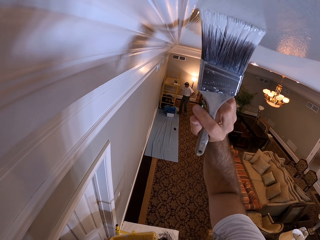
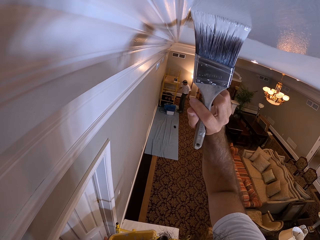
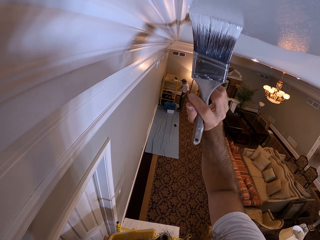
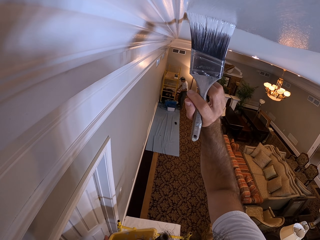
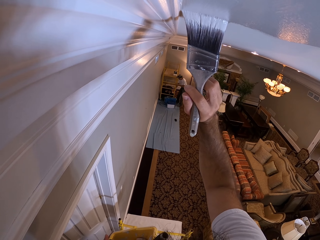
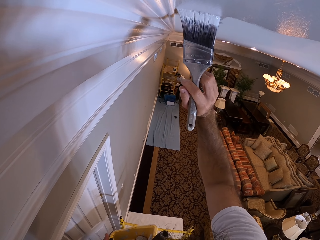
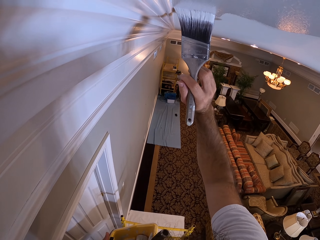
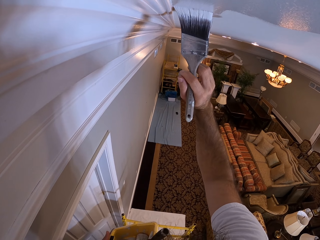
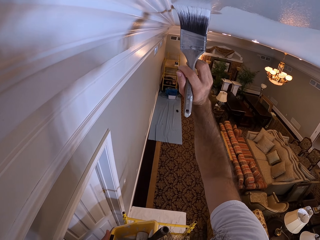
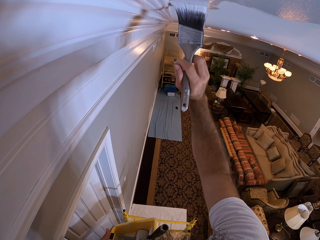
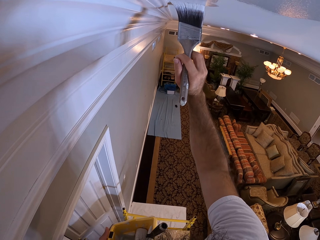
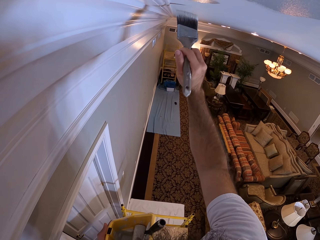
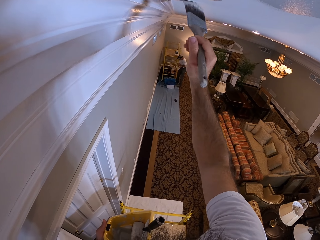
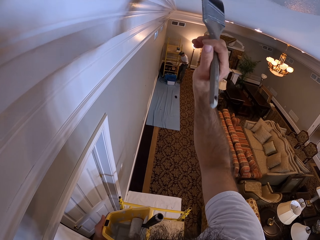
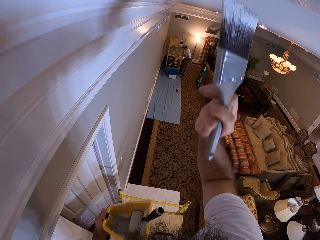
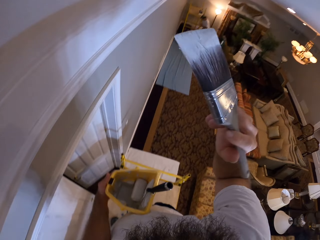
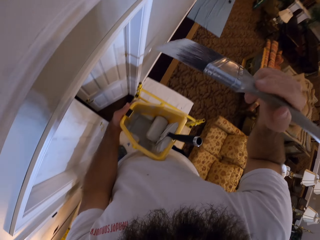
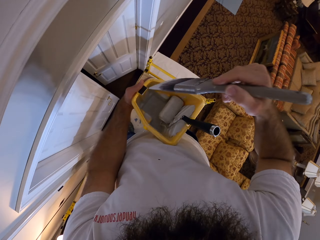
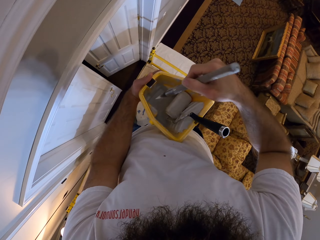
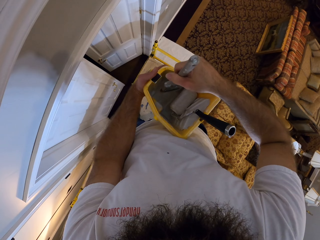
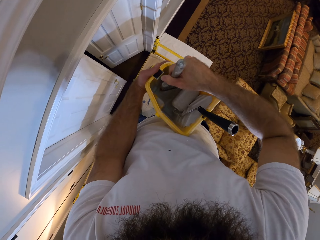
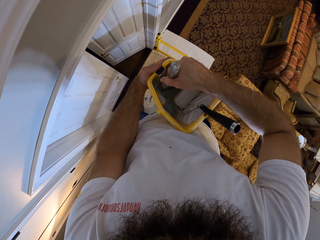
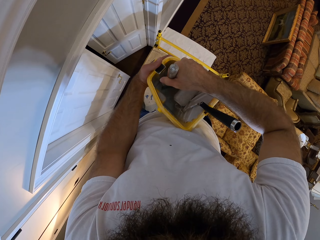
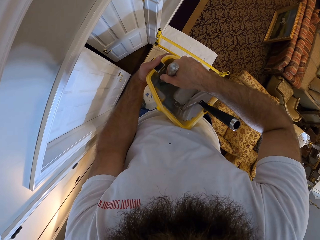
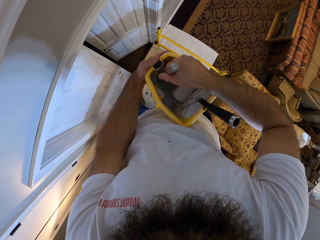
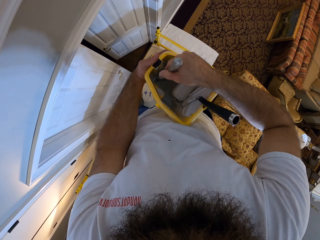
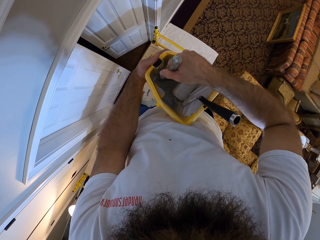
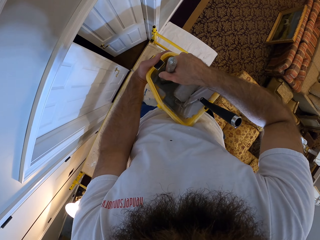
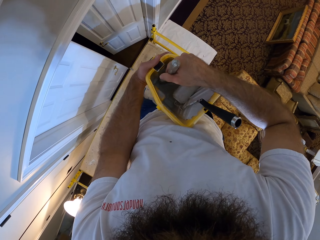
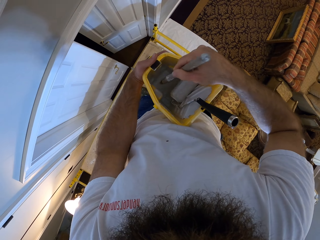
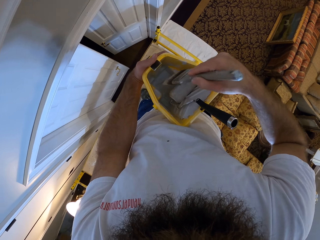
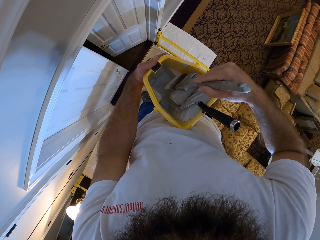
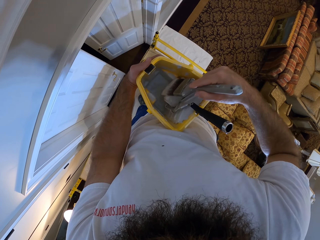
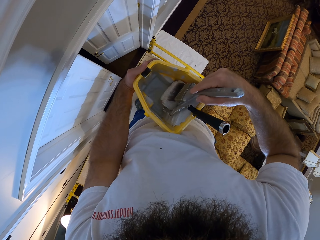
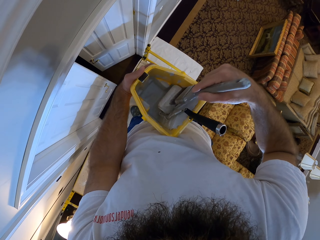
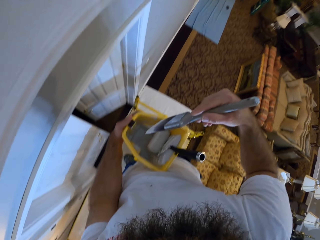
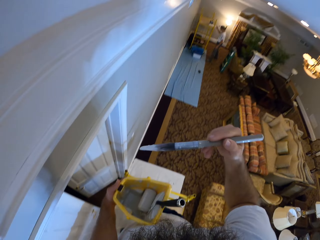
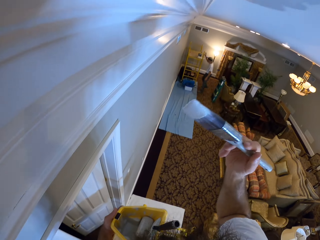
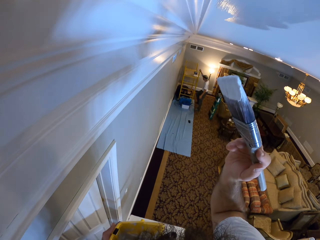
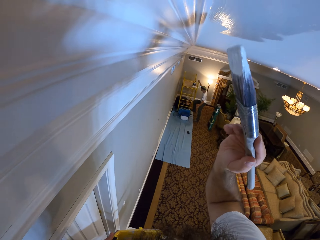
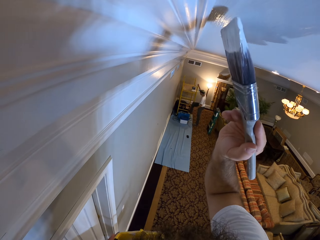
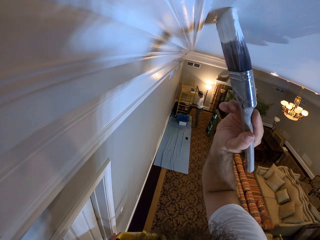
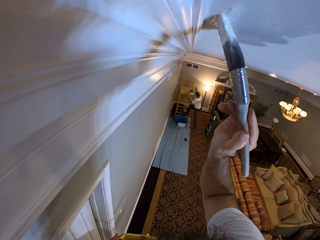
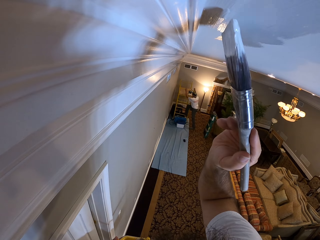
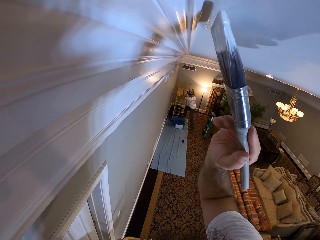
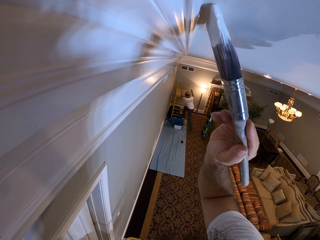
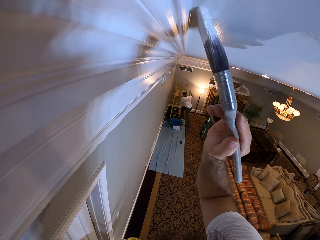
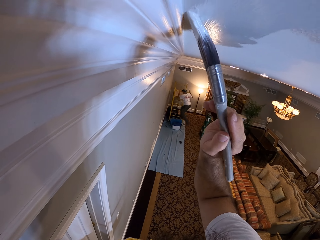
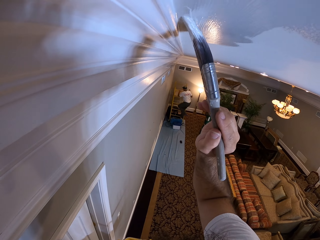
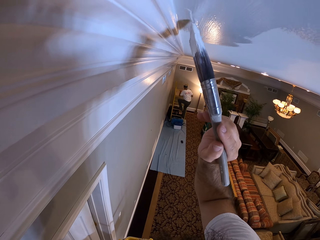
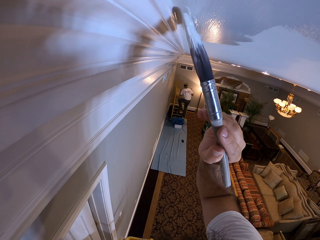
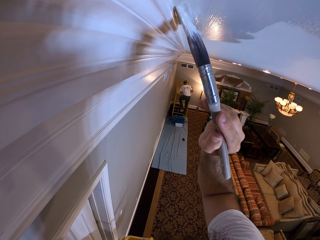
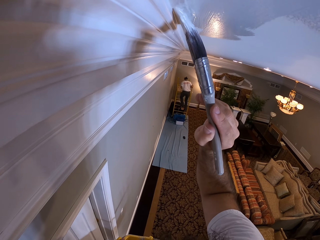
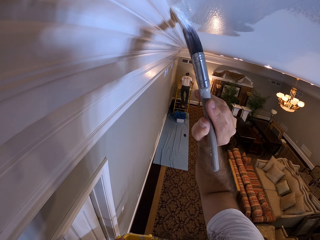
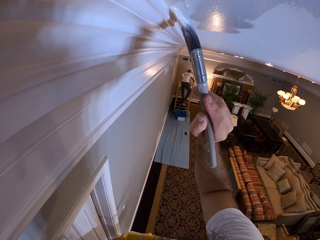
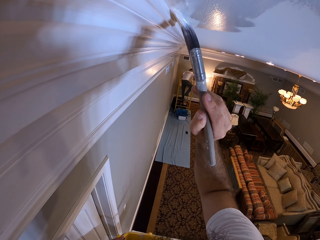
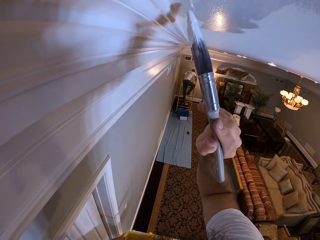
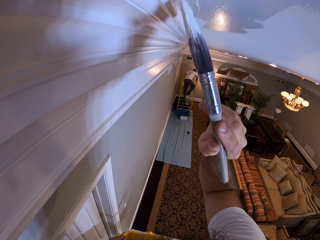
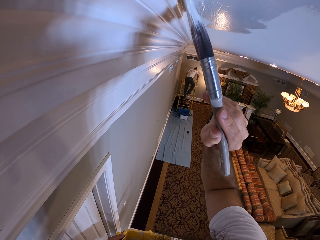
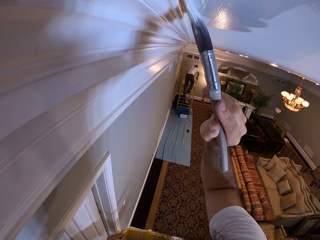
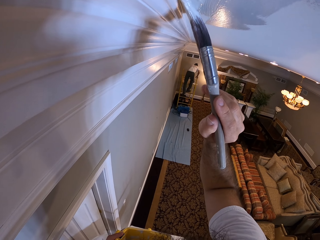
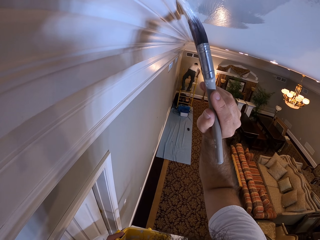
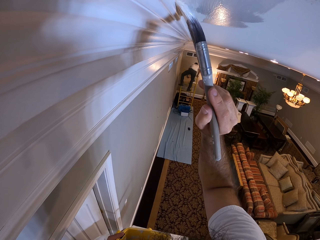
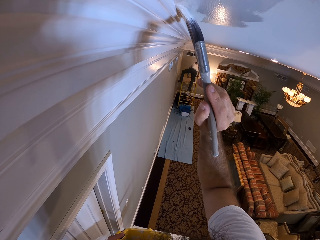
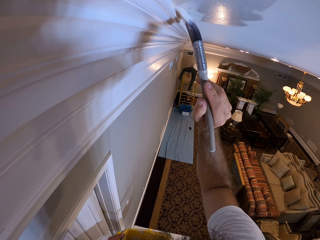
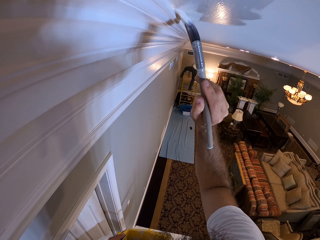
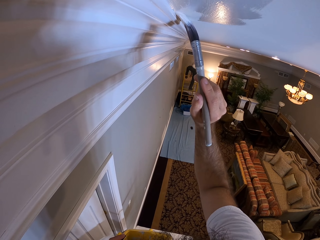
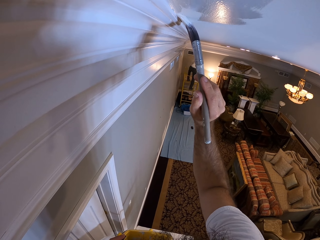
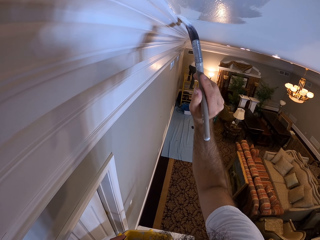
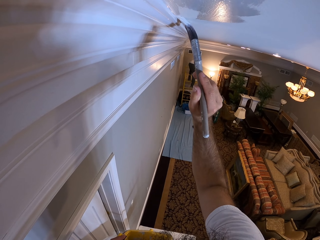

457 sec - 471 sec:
The camera wearer takes paint from the paint bucket with the paint brush in his right hand. He rubs the paint brush on the paint roller. He paints the ceiling with the paint brush in his right hand.

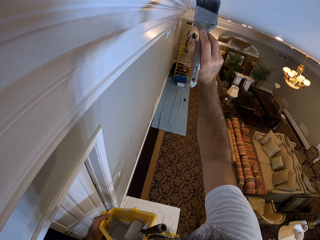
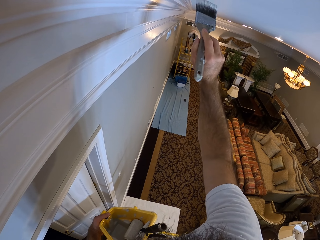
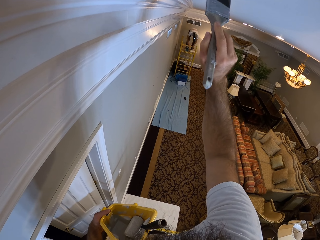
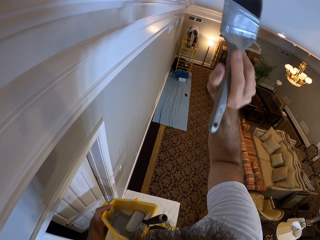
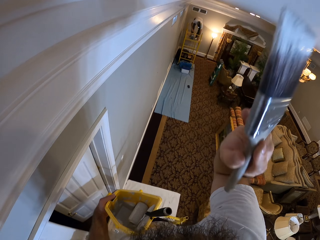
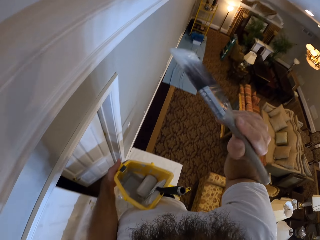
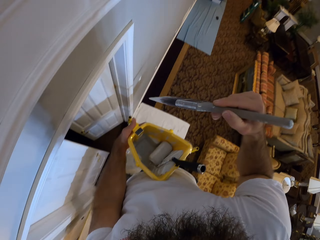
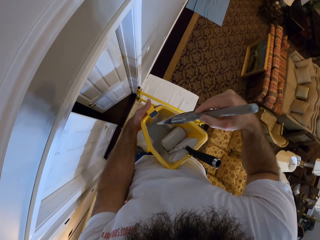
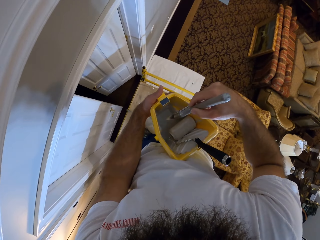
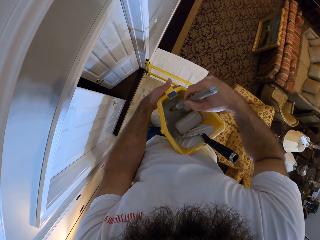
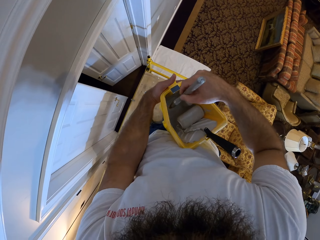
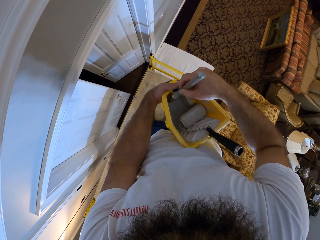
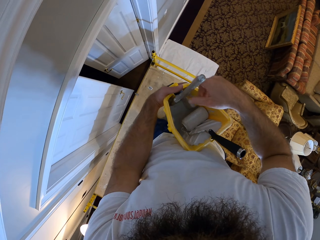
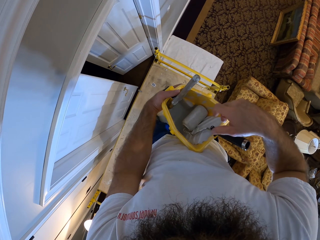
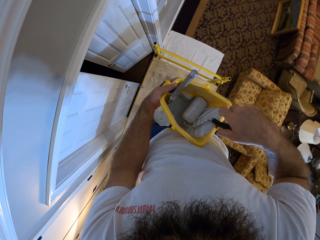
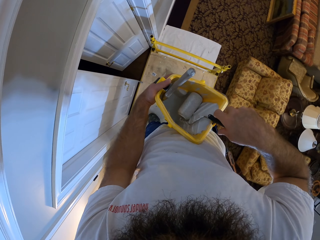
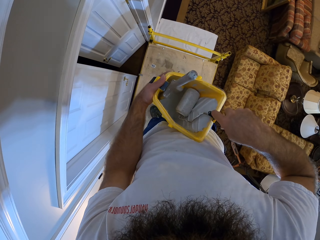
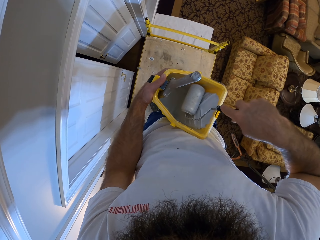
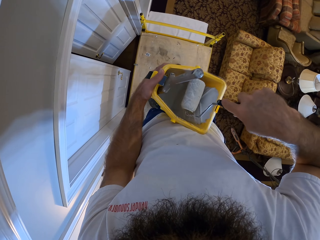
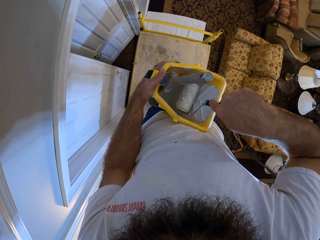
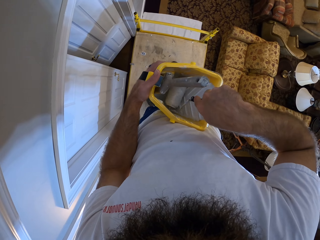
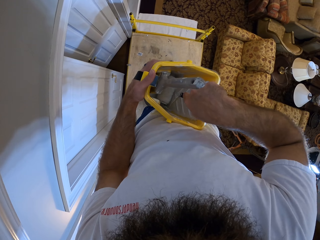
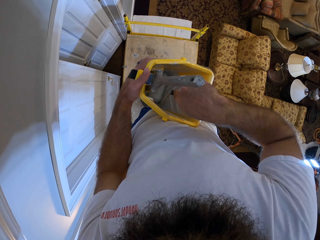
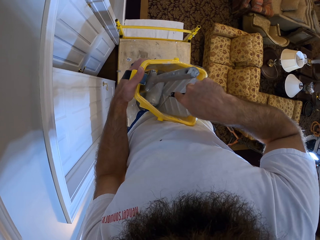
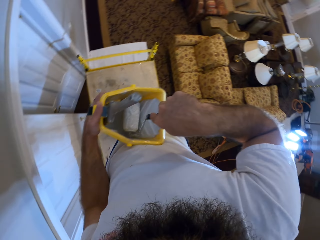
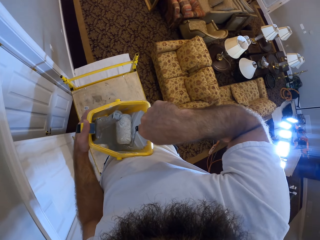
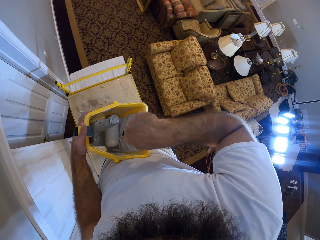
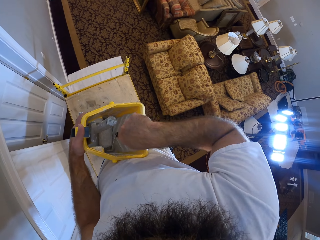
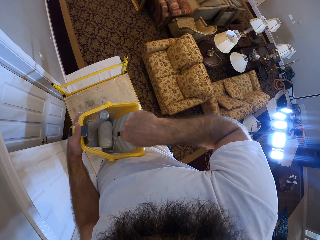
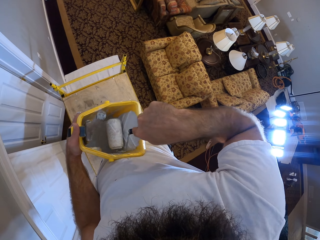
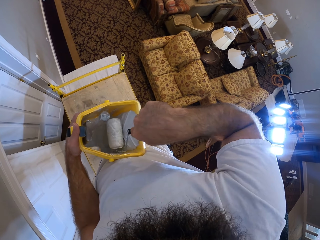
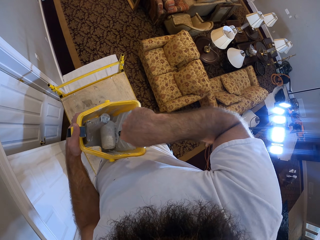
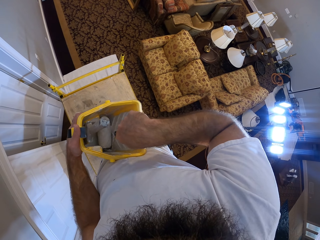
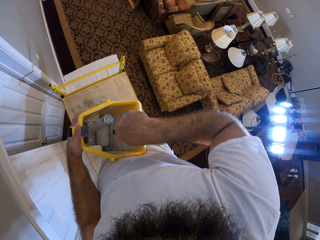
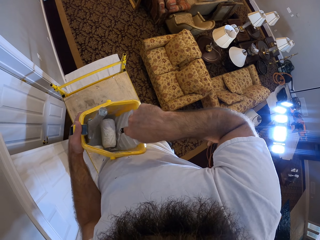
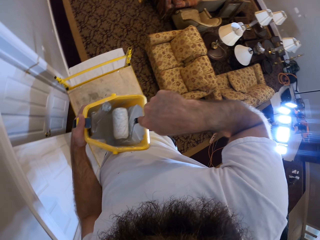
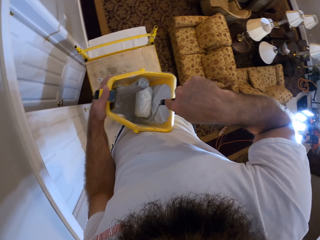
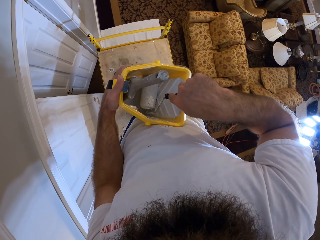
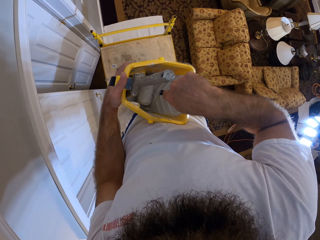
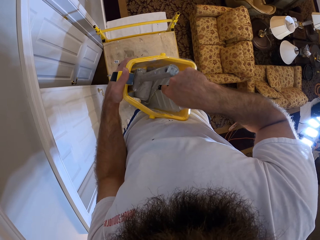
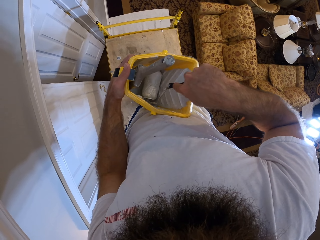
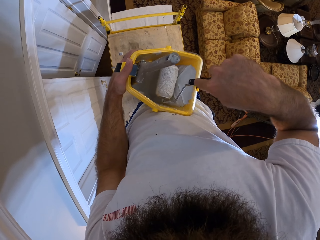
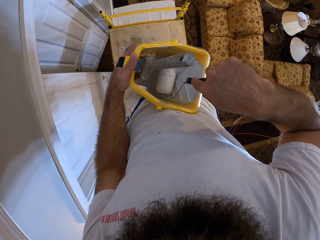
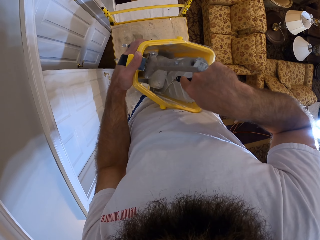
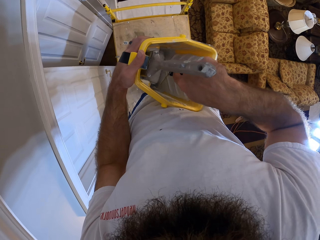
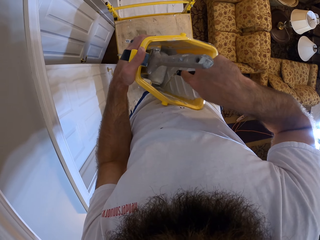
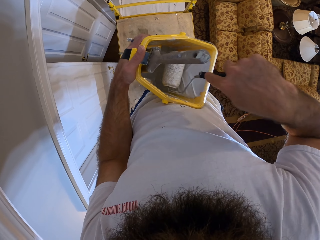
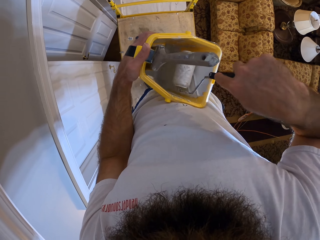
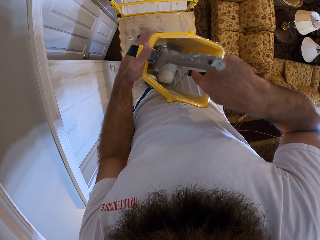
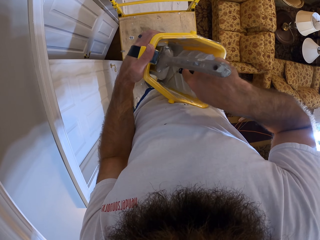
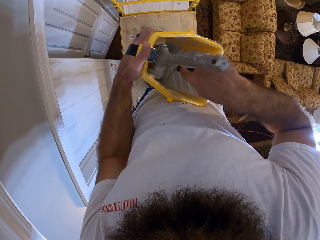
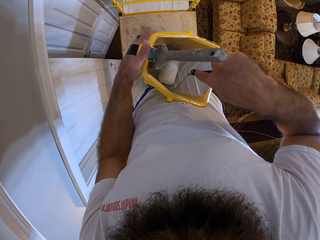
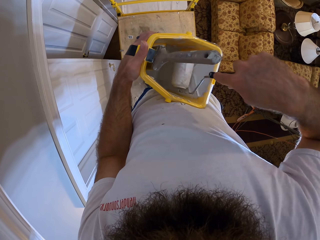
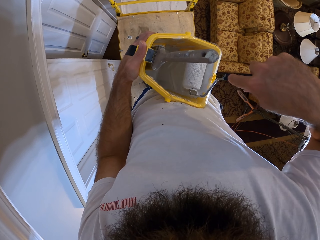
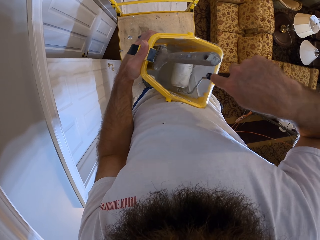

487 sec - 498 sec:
The camera wearer drops the paint brush in the paint bucket with his right hand. He holds the paint roller from the paint bucket with his right hand. He takes paint from the paint bucket with the paint roller in his right hand. He rubs the paint roller in the paint. He looks around.
